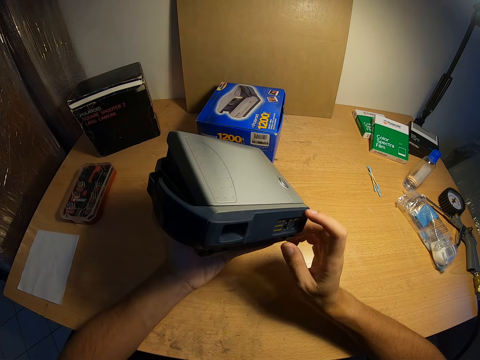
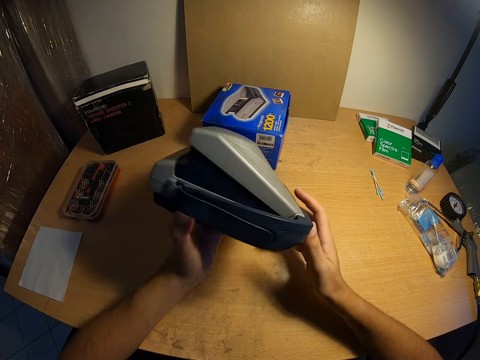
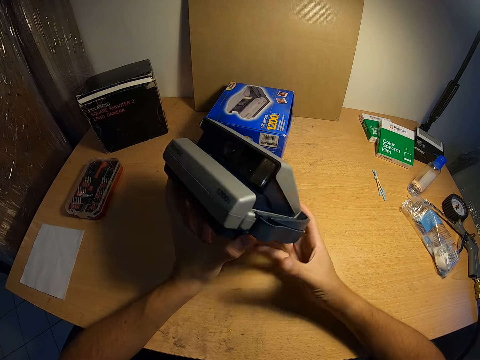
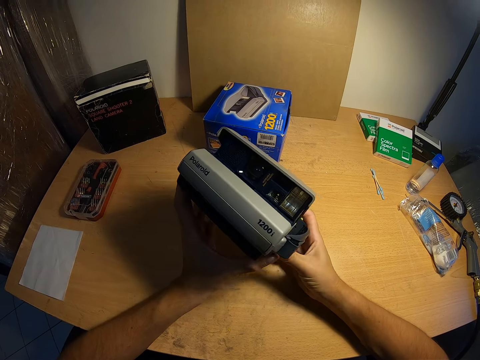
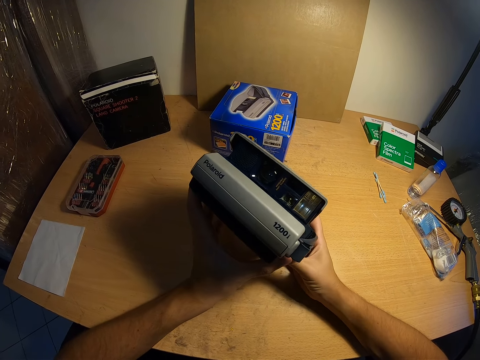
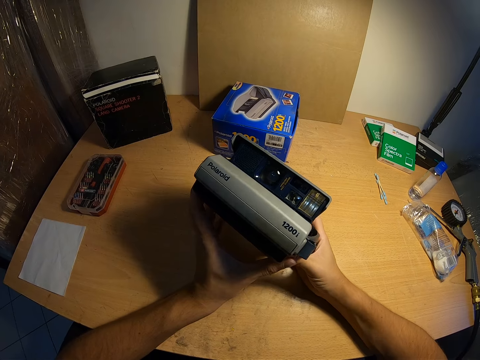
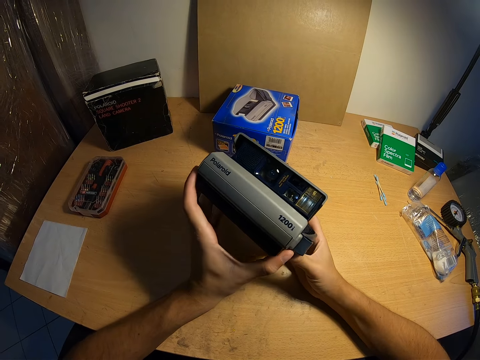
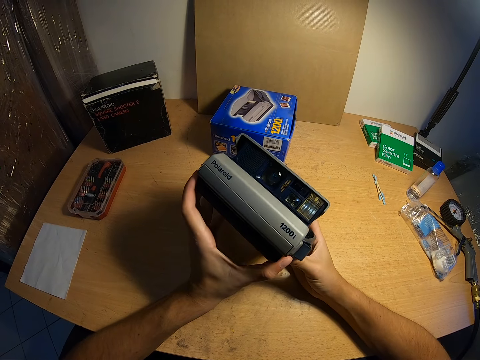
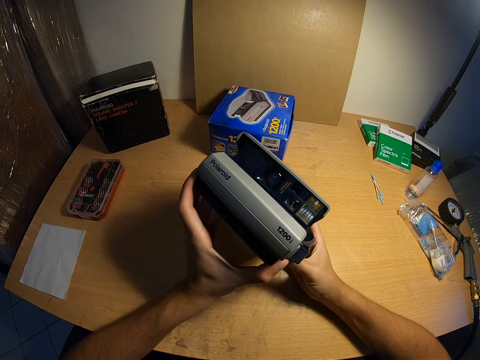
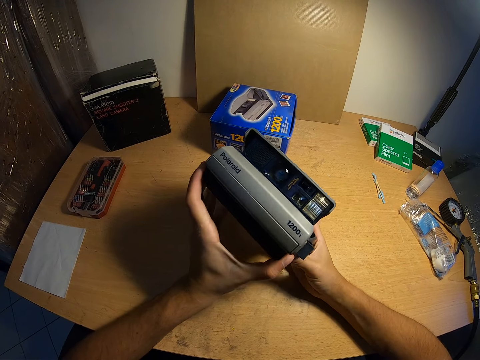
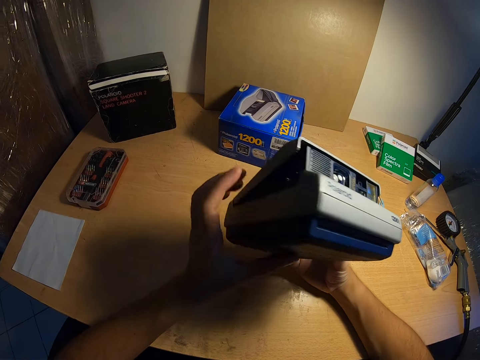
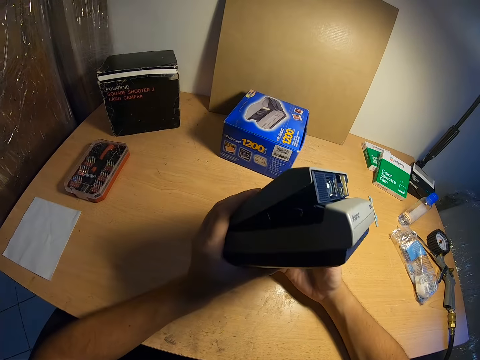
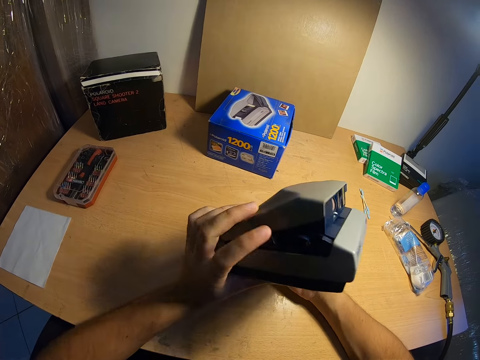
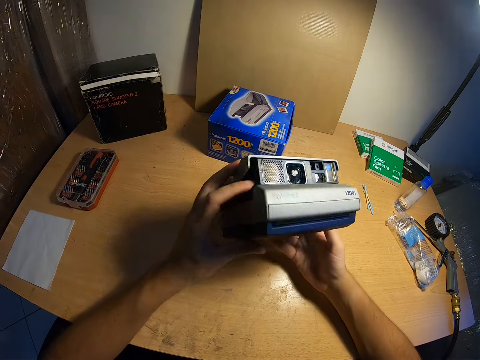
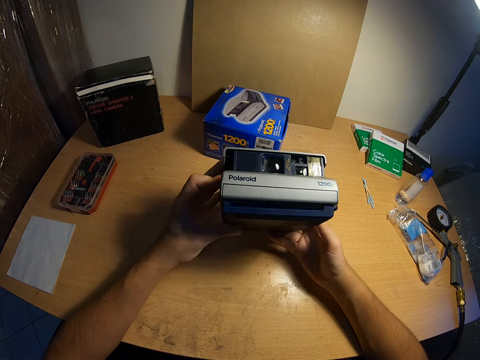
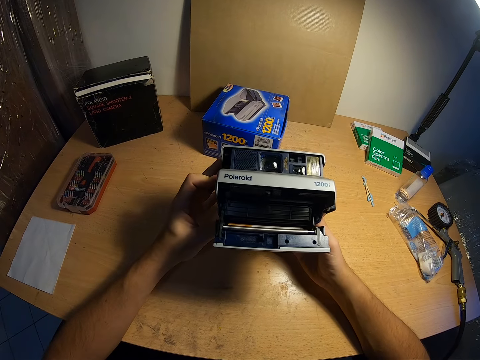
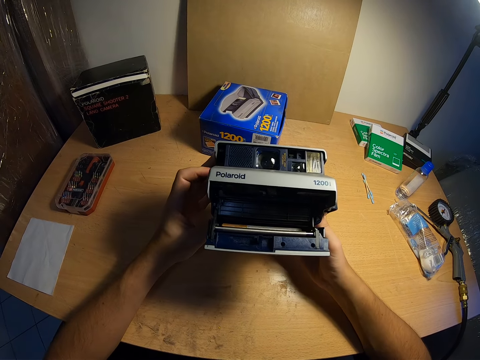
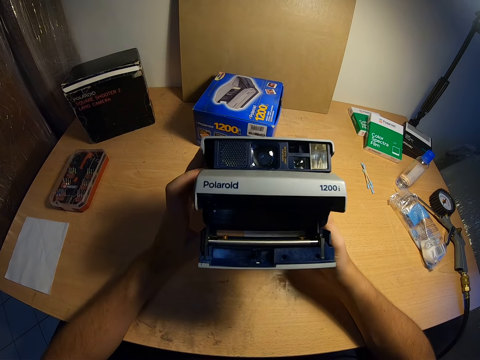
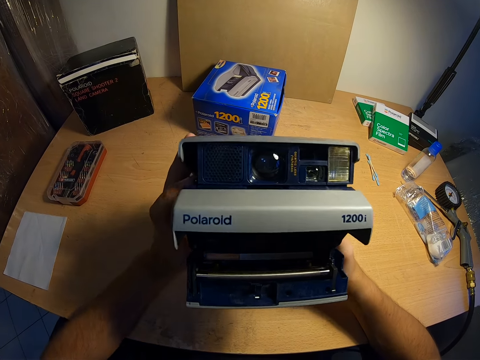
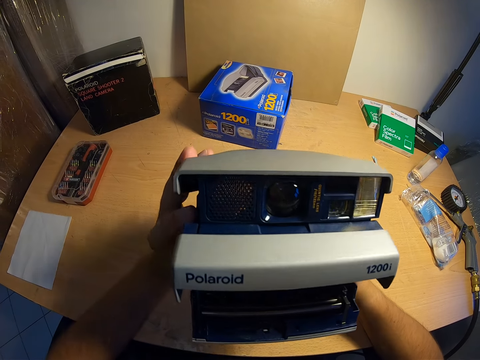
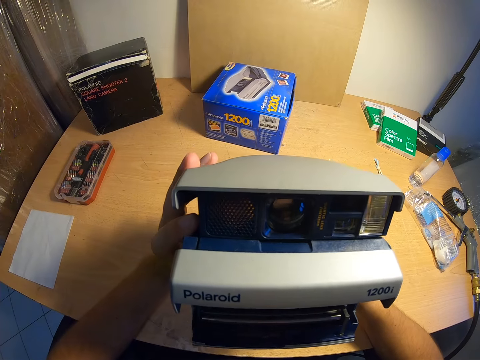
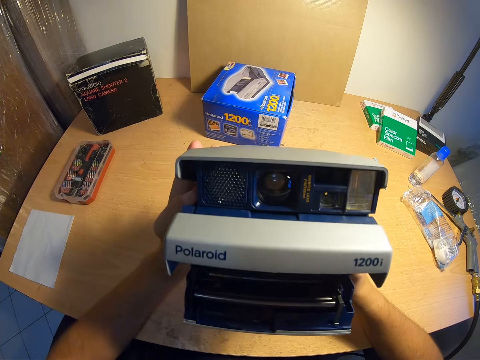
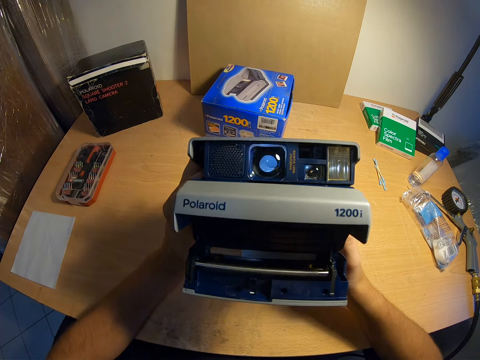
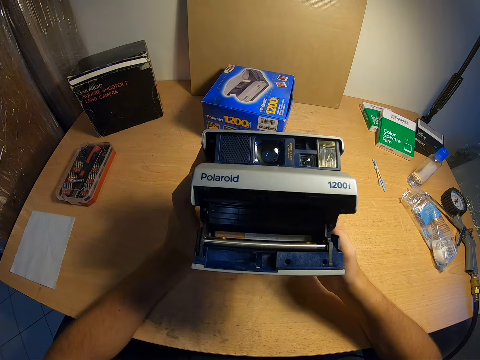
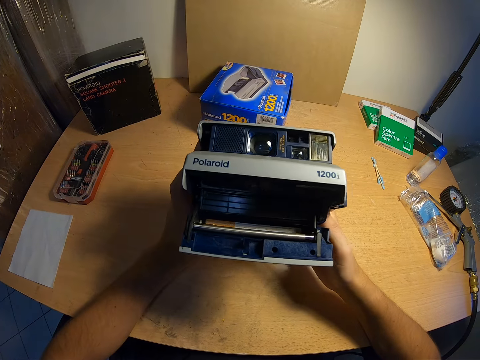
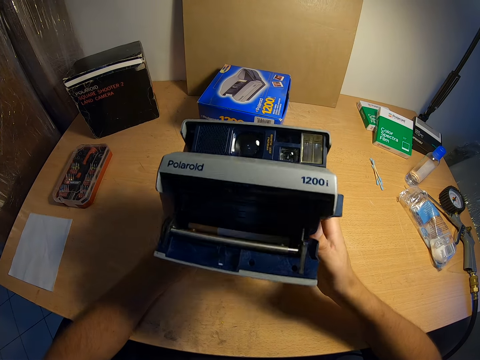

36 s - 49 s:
The camera wearer opens the lower part of the camera. He moves the camera towards his face. He views the camera. He moves the camera farther from his face.

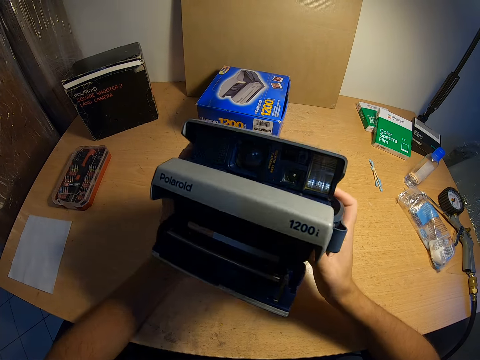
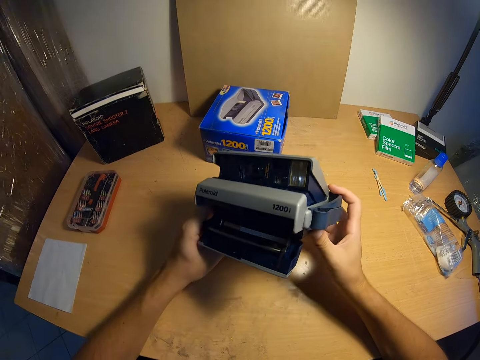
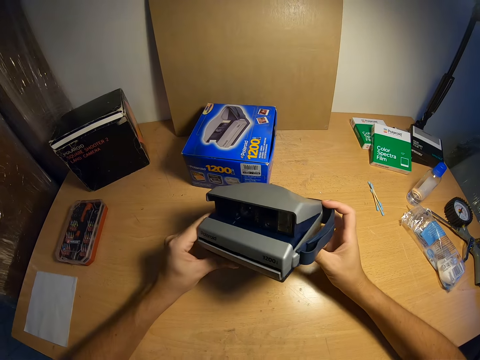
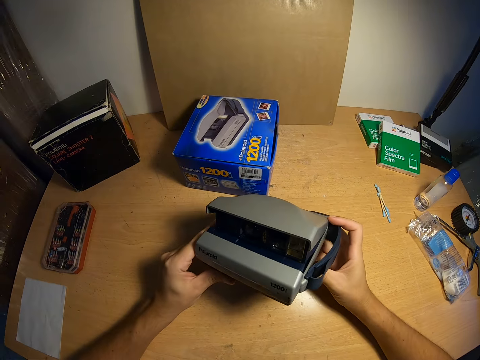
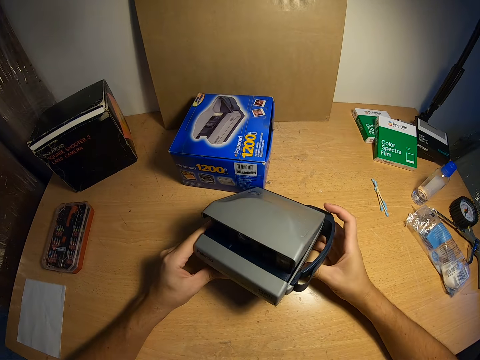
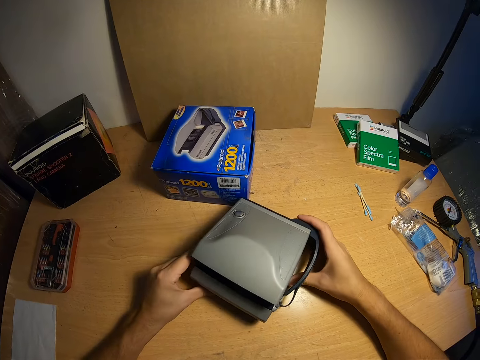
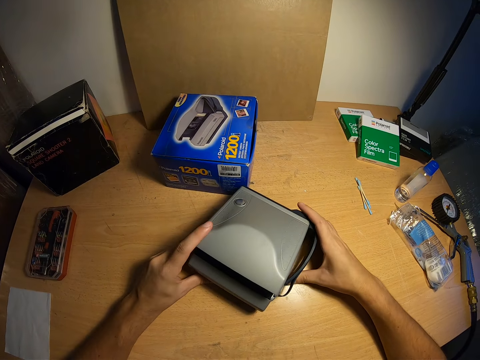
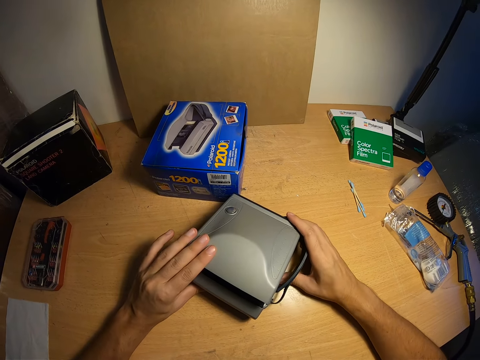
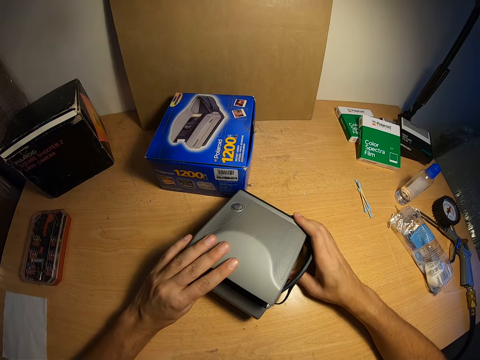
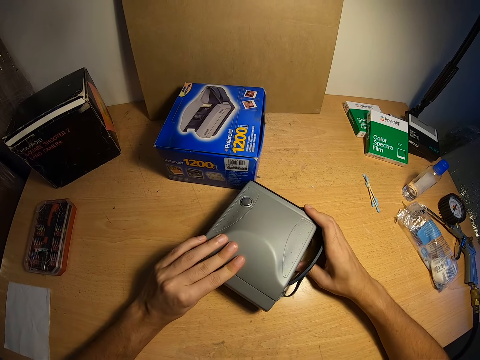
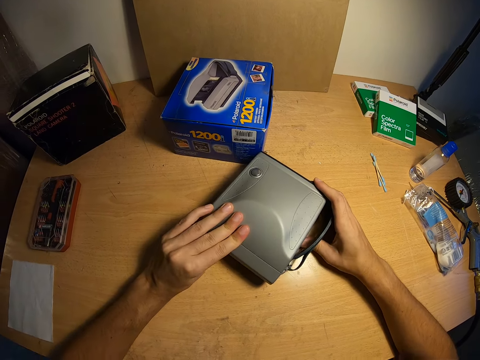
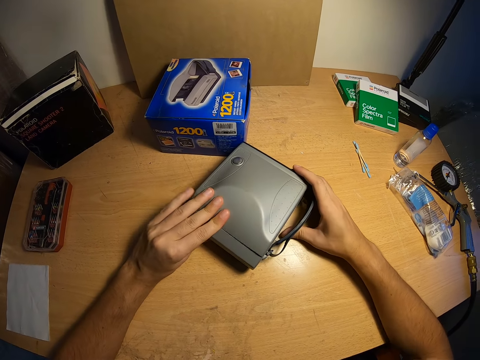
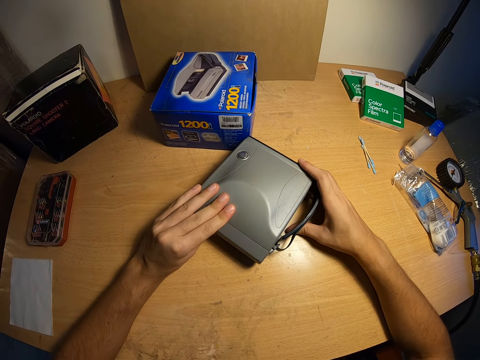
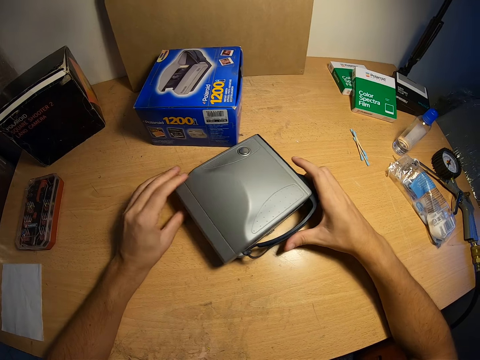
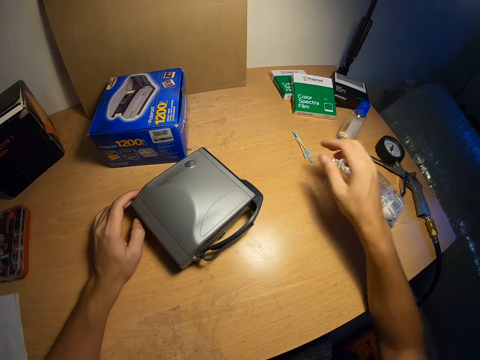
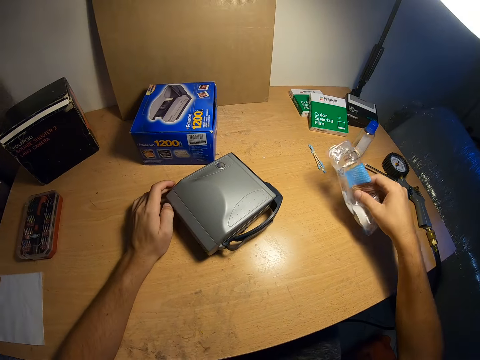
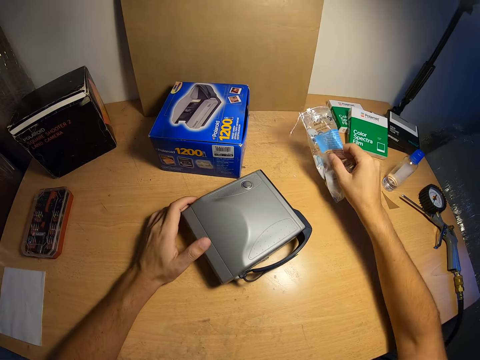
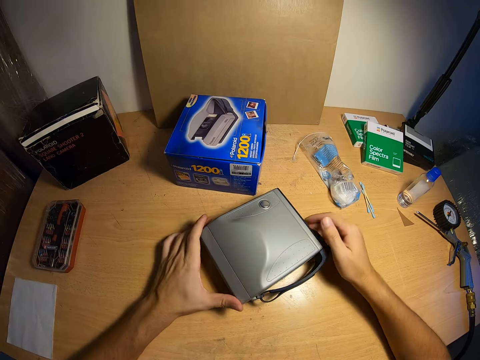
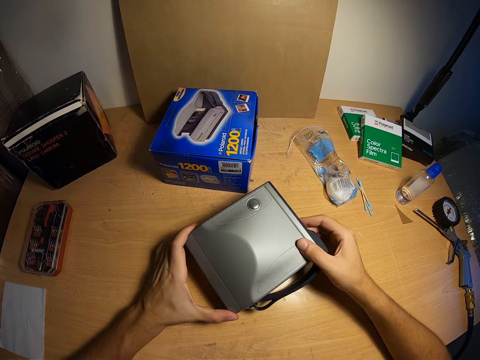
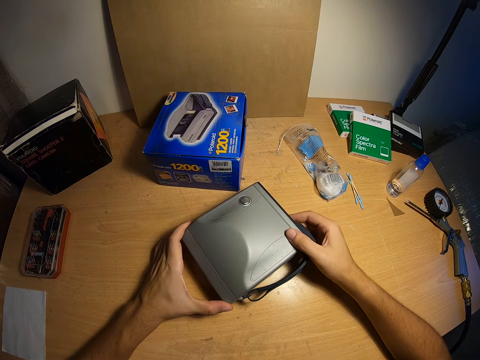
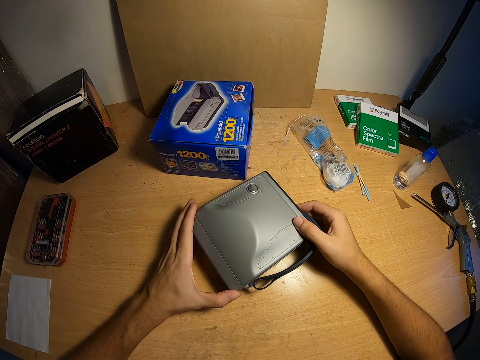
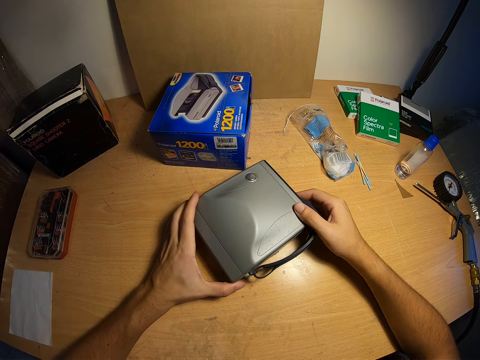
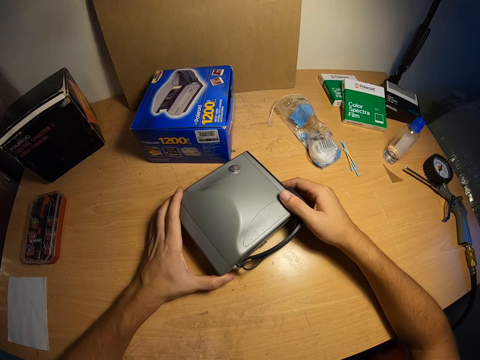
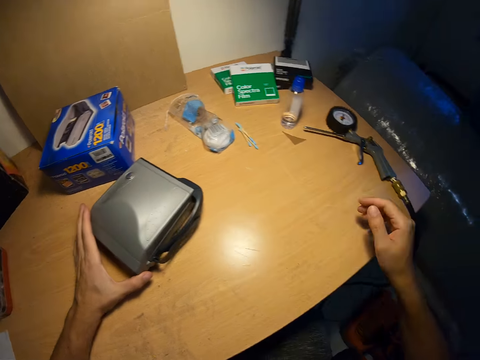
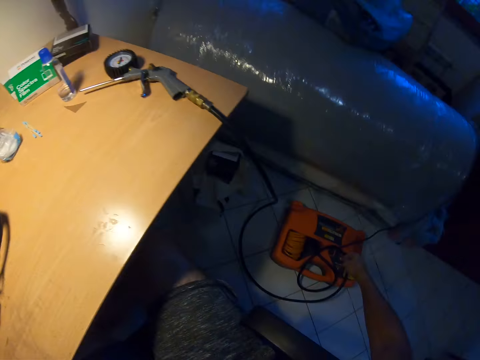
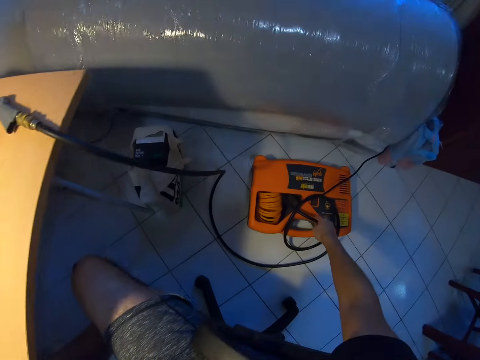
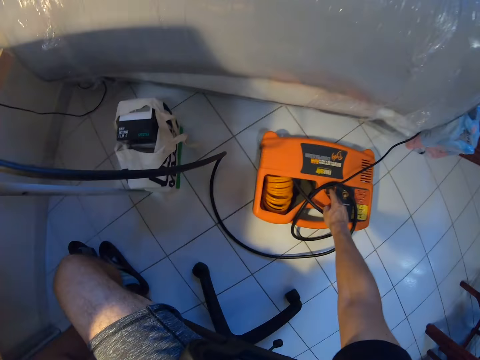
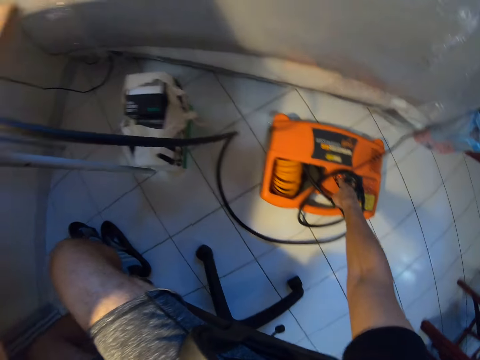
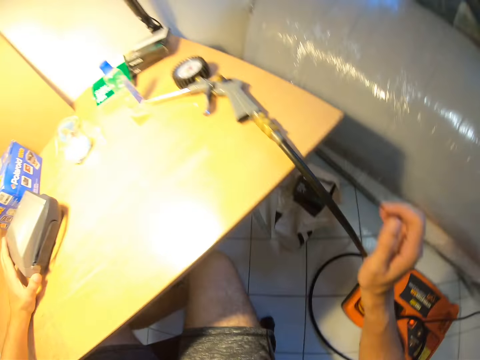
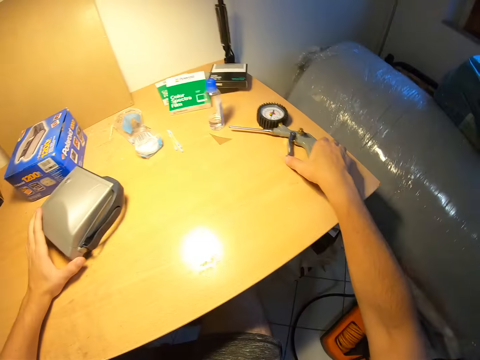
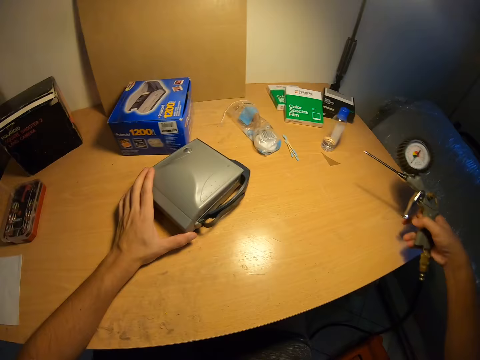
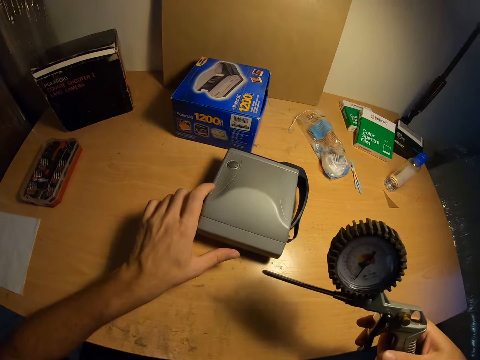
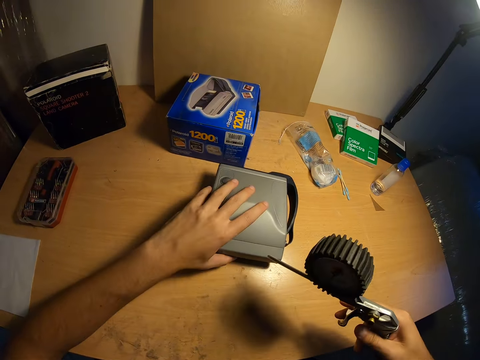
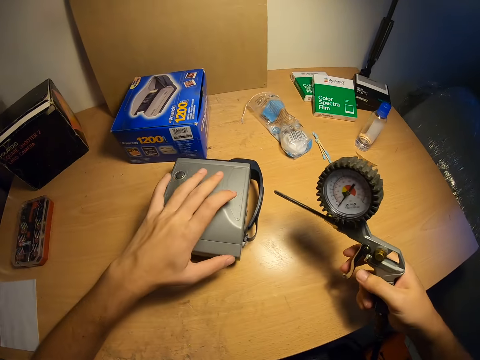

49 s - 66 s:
The camera wearer closes the lower part of the camera. He drops the camera on the table. He closes the upper part of the camera. He locks the top of the camera. He picks a polythene sachet from the table with his right hand. He drops the polythene sachet on the table with his right hand. He touches the camera. He lifts the camera from the table with both hands. He drops the camera on the table with both hands. He removes his right hand from the camera. He turns on a spray gun pressure regulator machine. He picks up a spray gun pressure regulator from the table. He turns the camera on the table with his left hand.
